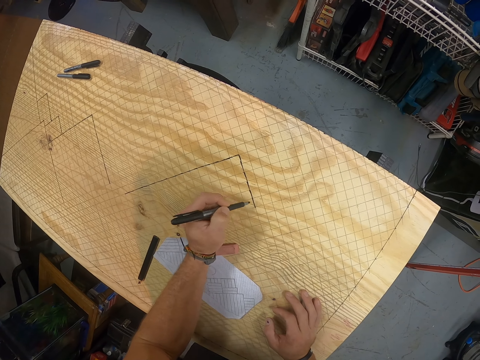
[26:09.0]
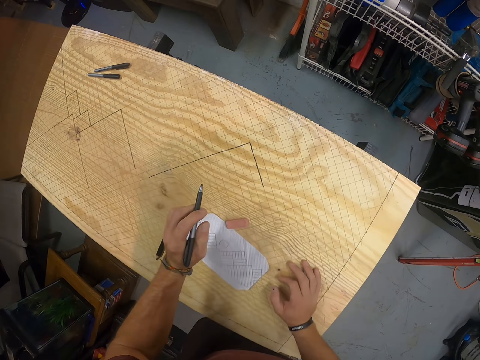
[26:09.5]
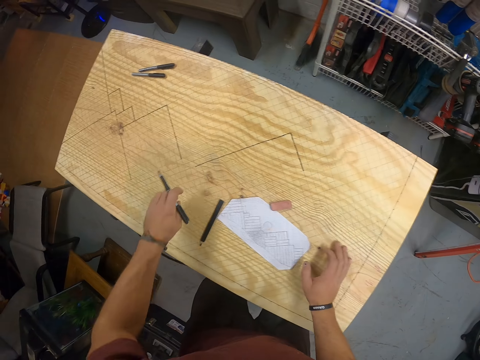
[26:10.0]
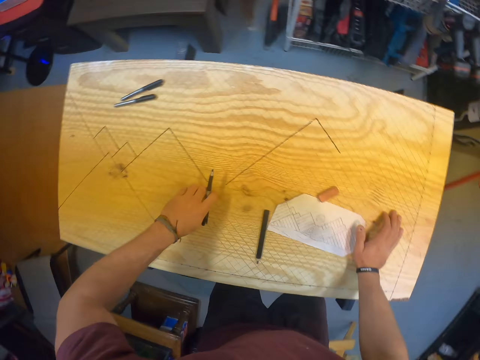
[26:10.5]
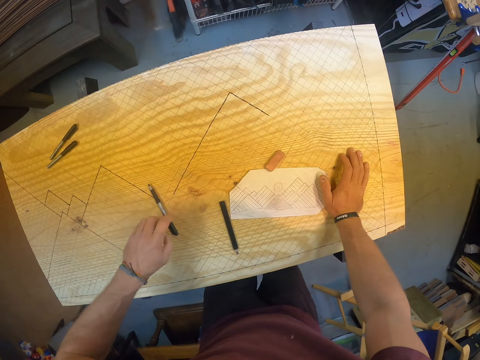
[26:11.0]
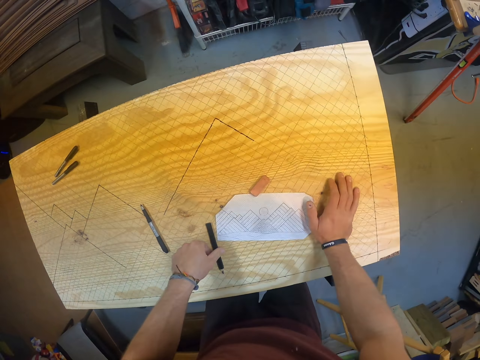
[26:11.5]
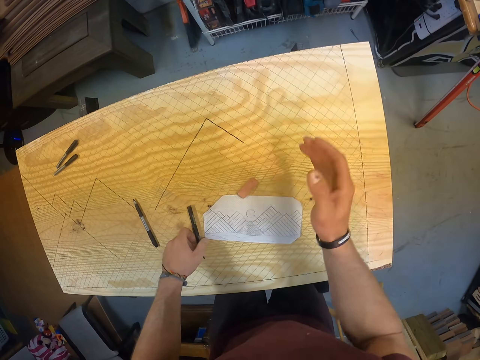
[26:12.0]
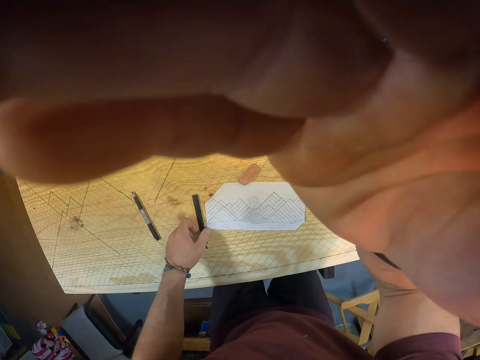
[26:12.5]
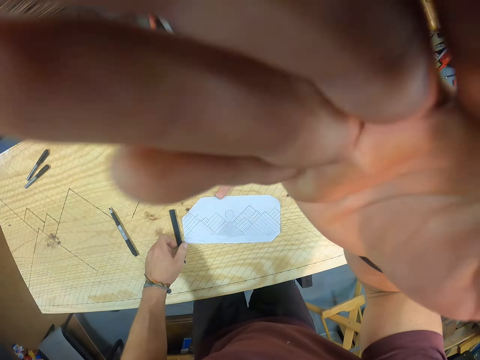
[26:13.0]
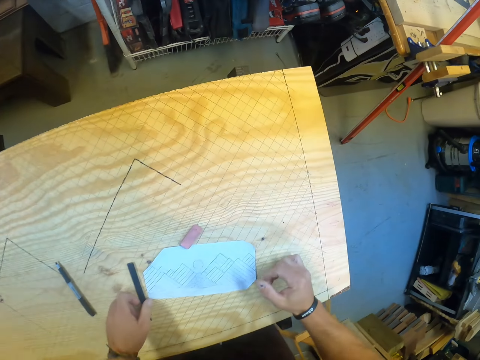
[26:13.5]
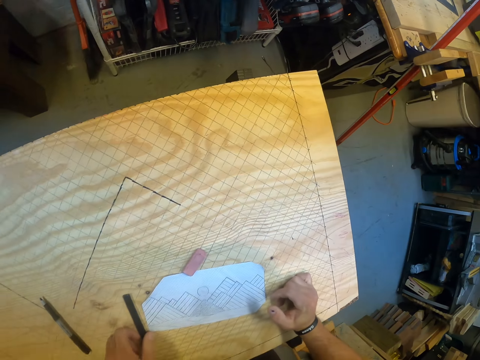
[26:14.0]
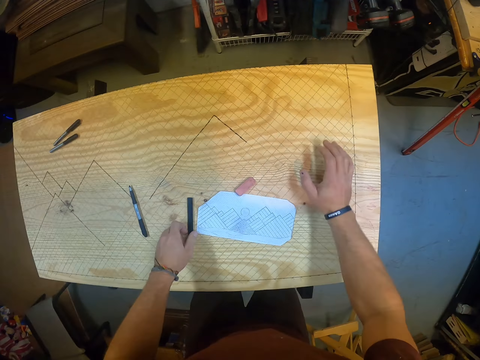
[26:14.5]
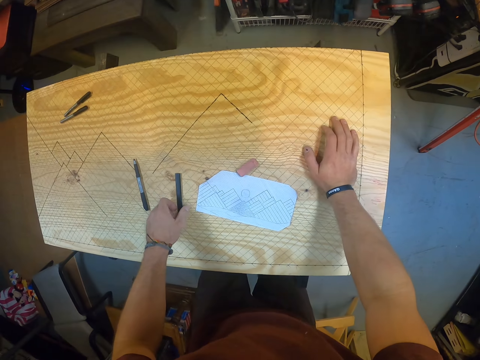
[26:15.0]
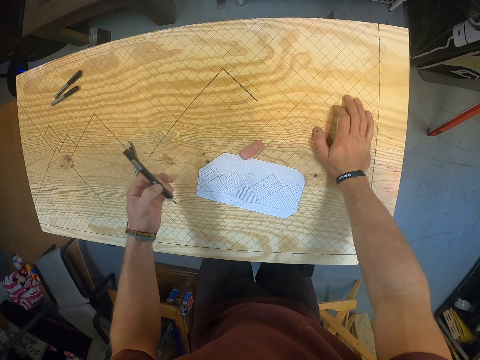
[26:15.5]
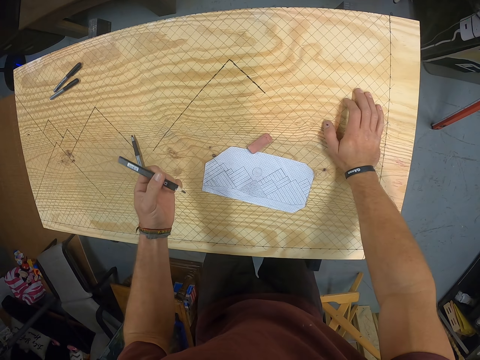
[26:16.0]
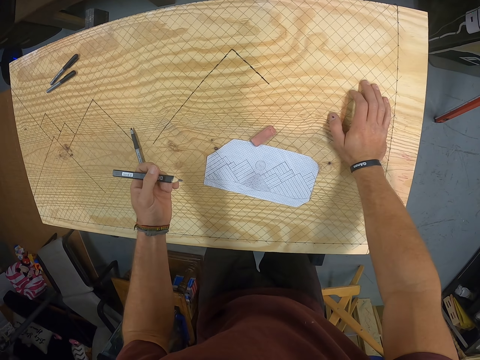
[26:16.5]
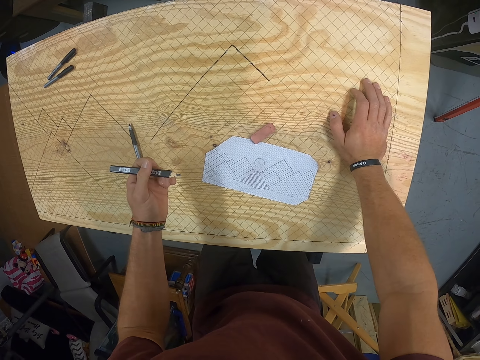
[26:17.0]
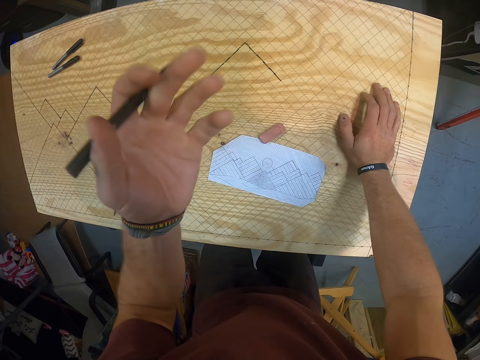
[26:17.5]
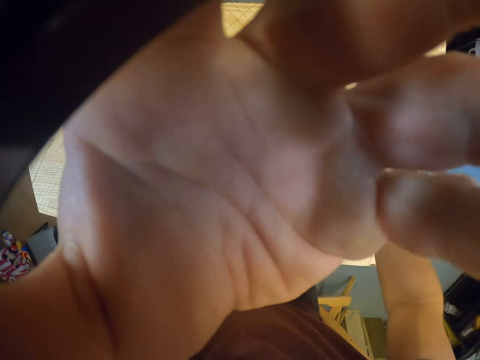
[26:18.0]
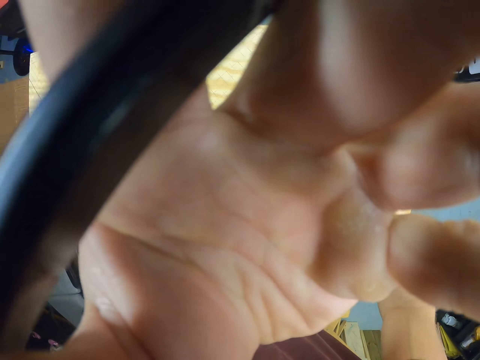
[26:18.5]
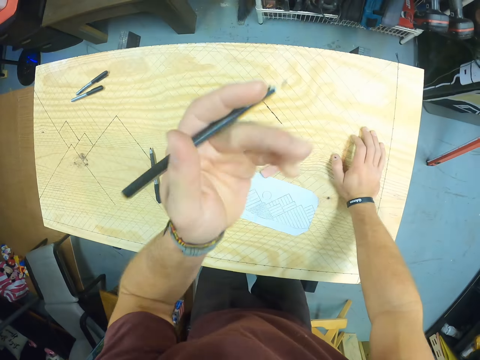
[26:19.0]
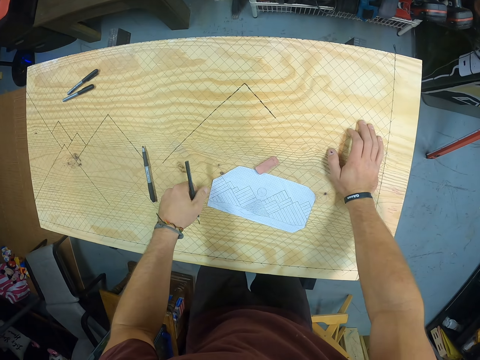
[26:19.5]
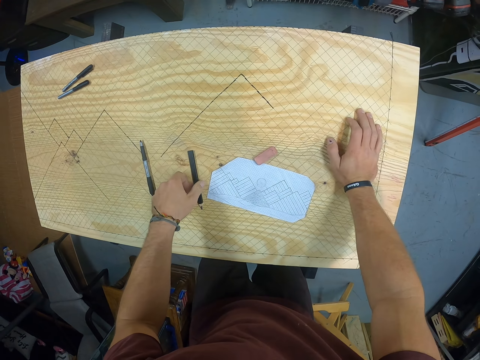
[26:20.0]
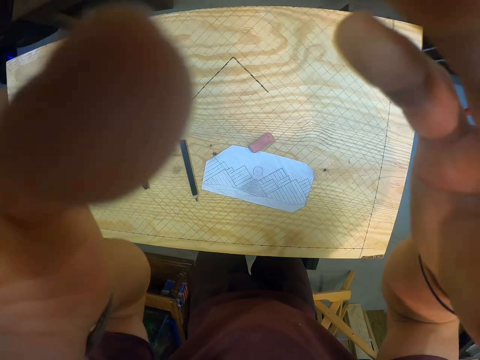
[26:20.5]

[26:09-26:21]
The camera wearer drops the marker on the plywood with his left hand. He moves the pencil on the plywood with his left hand. He holds the colour pencil. He adjusts the camera on his face with his right hand. He picks the pencil from the plywood with his left hand. He adjusts the camera on his face with his left hand. He drops the pencil on the plywood with his left hand. He adjusts the camera on his face with his hands.
